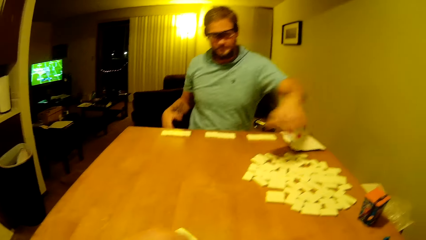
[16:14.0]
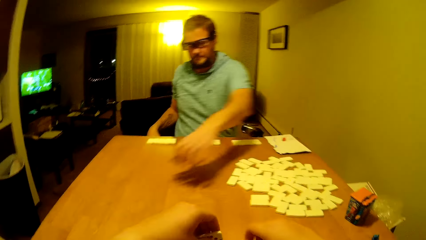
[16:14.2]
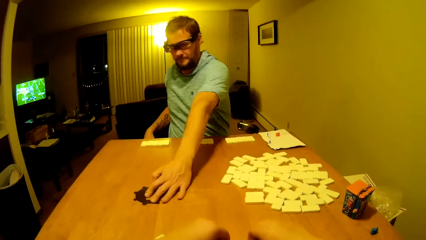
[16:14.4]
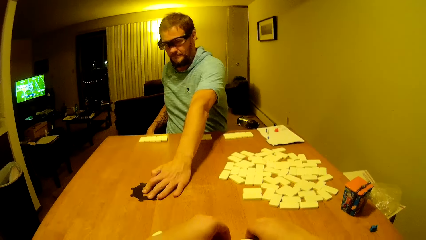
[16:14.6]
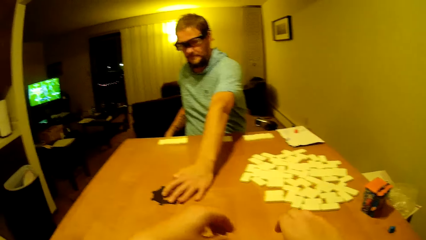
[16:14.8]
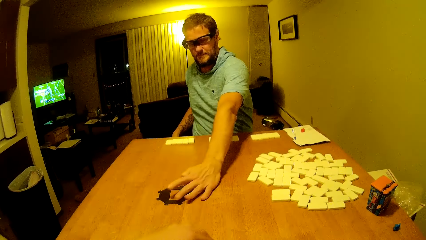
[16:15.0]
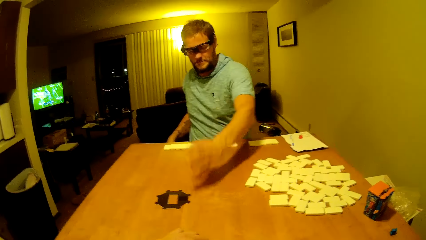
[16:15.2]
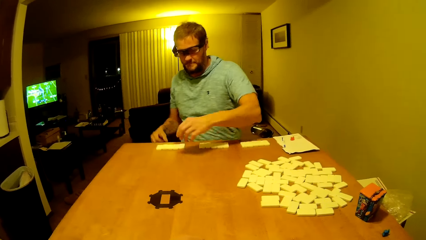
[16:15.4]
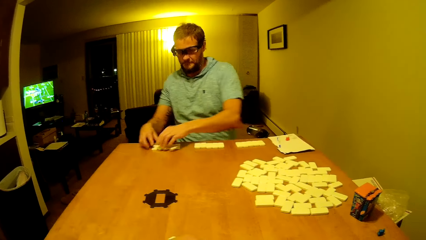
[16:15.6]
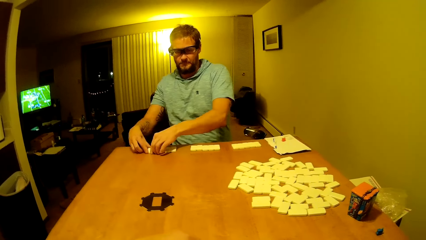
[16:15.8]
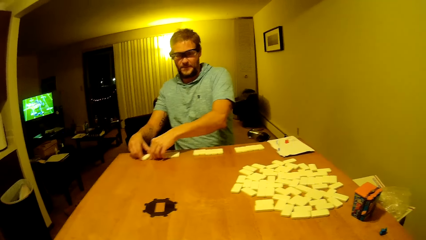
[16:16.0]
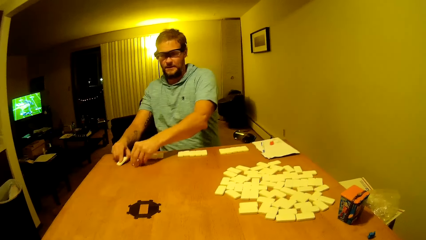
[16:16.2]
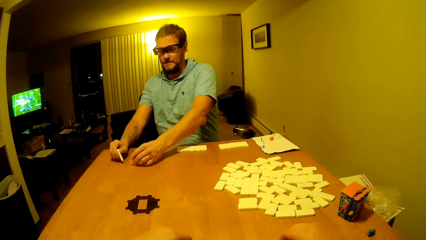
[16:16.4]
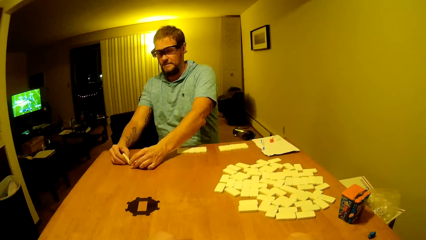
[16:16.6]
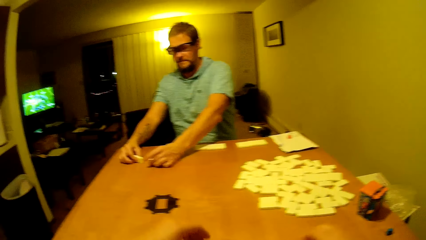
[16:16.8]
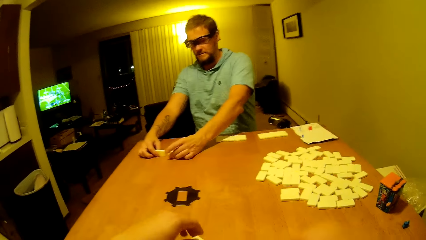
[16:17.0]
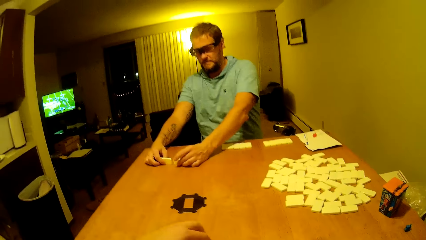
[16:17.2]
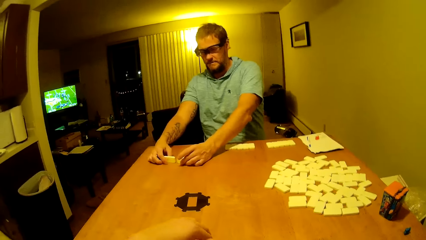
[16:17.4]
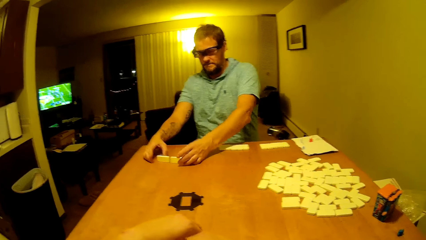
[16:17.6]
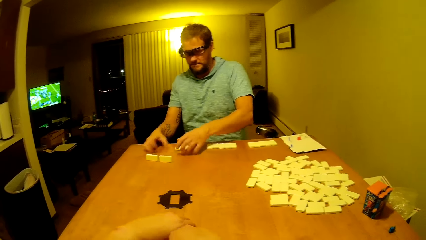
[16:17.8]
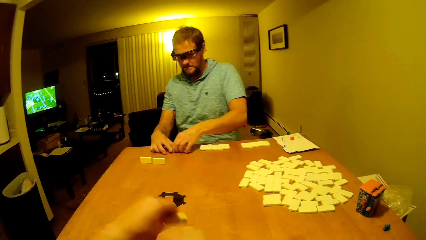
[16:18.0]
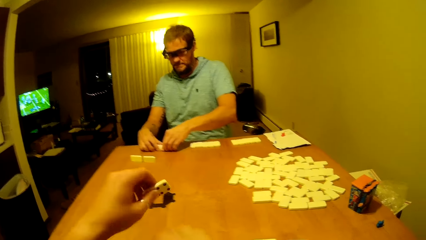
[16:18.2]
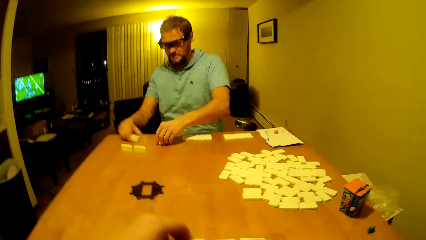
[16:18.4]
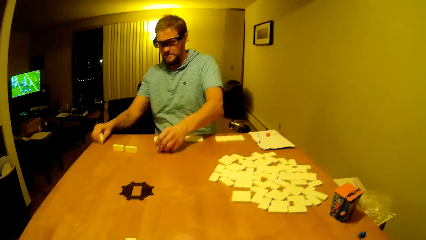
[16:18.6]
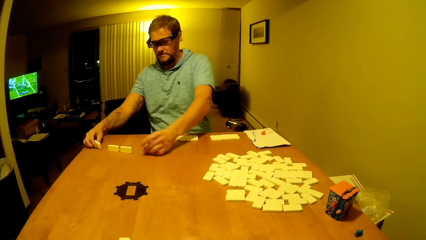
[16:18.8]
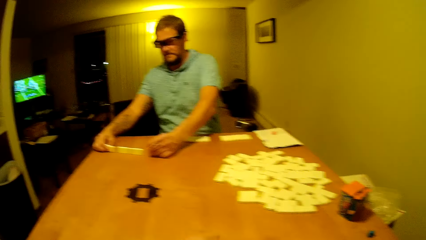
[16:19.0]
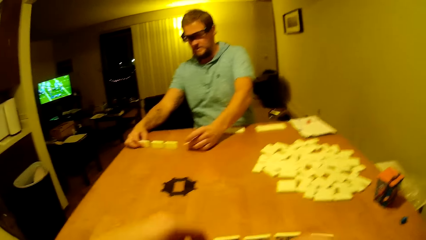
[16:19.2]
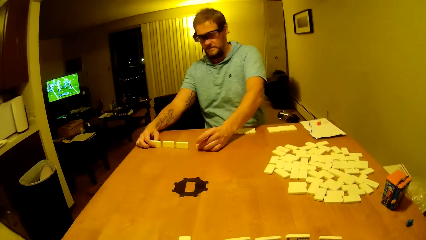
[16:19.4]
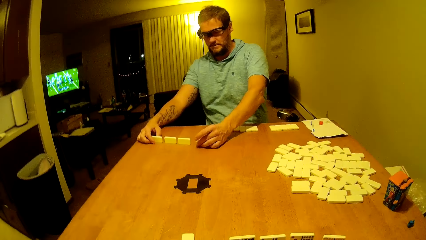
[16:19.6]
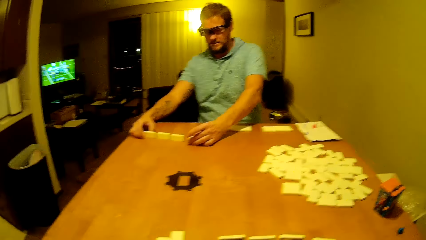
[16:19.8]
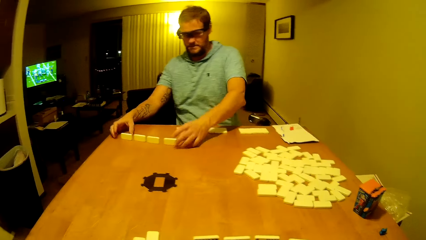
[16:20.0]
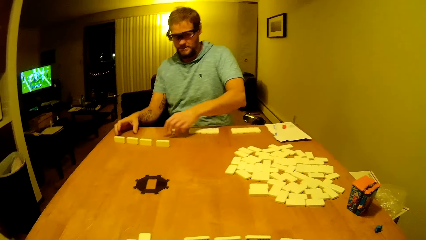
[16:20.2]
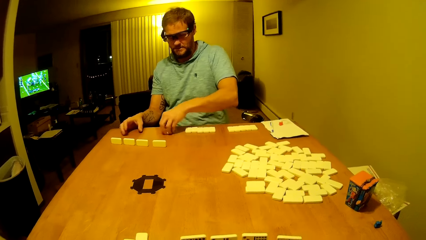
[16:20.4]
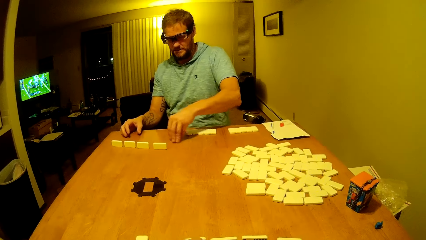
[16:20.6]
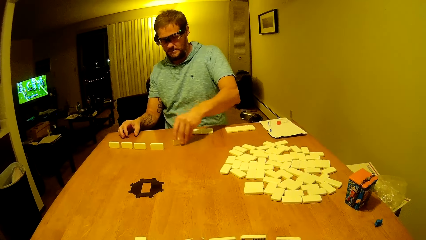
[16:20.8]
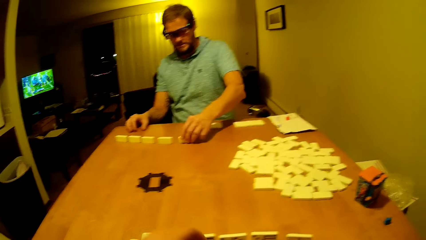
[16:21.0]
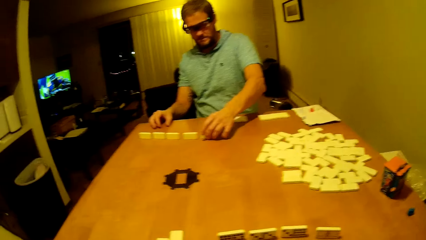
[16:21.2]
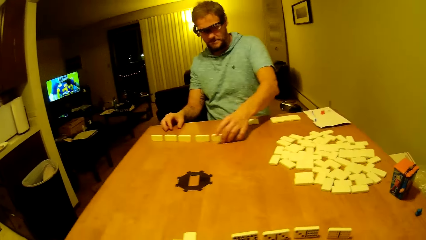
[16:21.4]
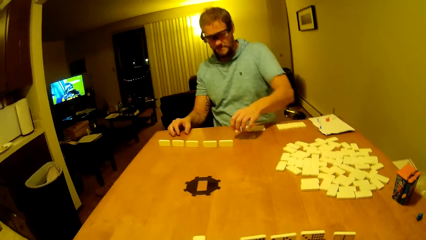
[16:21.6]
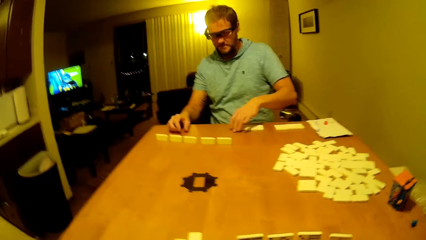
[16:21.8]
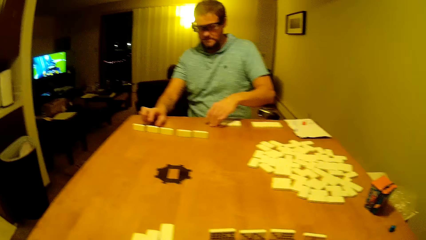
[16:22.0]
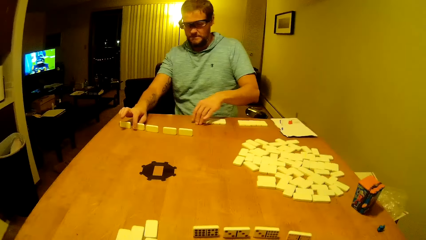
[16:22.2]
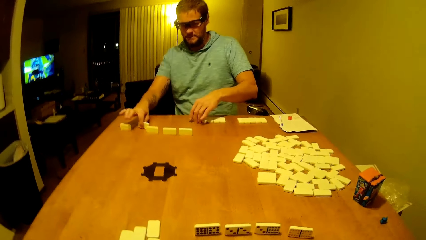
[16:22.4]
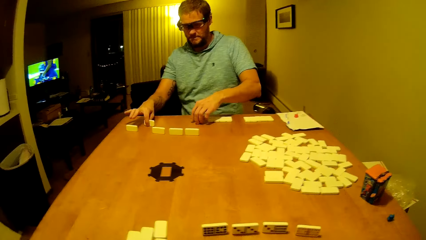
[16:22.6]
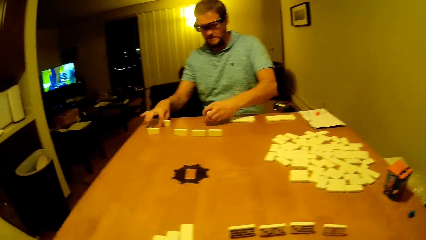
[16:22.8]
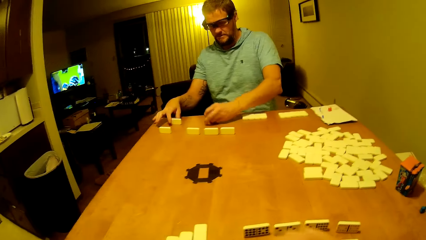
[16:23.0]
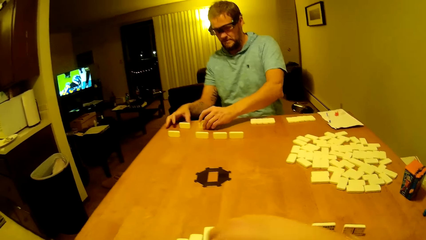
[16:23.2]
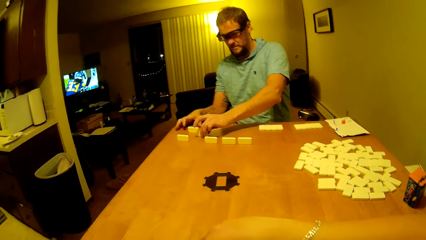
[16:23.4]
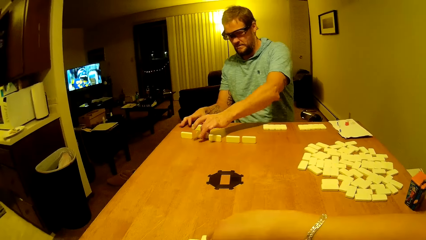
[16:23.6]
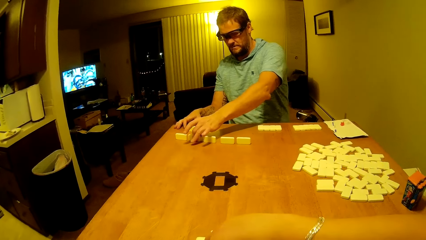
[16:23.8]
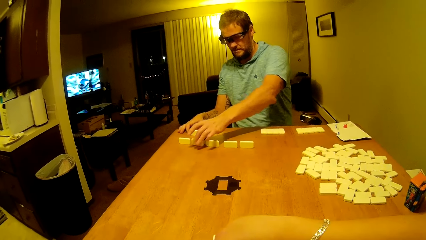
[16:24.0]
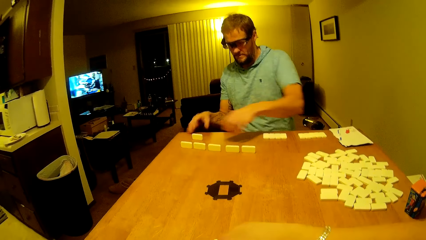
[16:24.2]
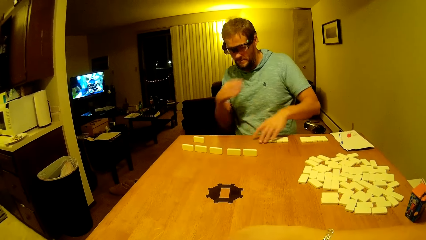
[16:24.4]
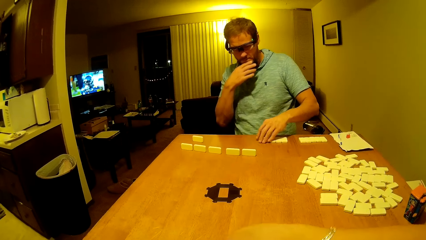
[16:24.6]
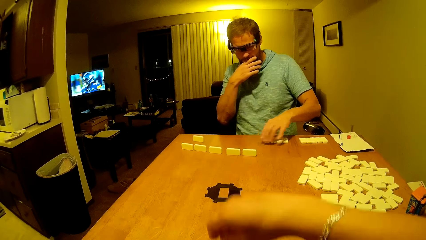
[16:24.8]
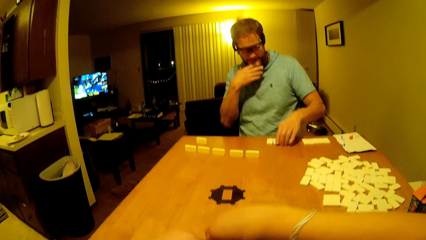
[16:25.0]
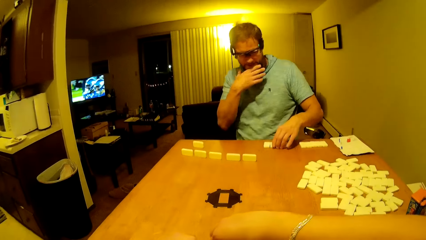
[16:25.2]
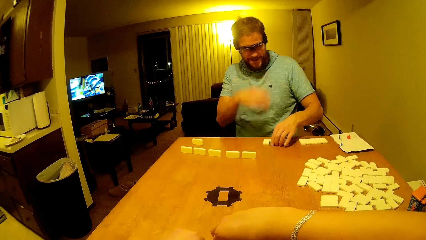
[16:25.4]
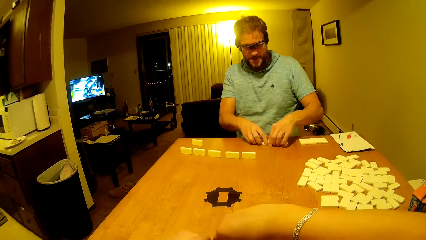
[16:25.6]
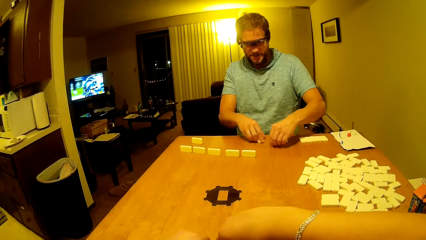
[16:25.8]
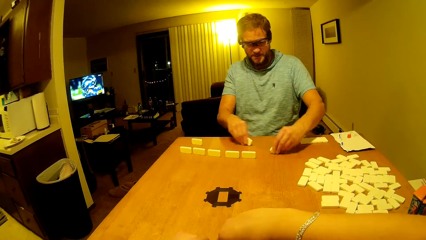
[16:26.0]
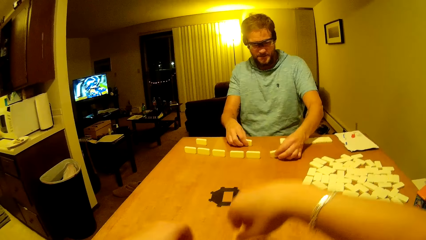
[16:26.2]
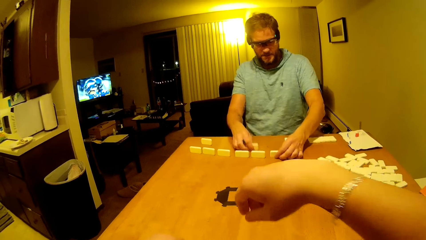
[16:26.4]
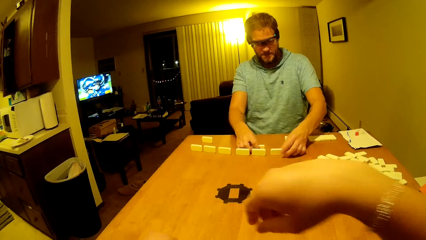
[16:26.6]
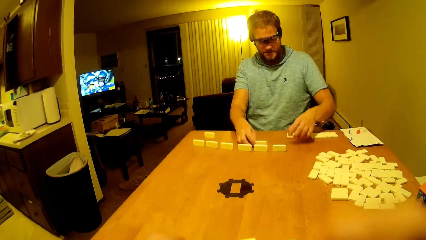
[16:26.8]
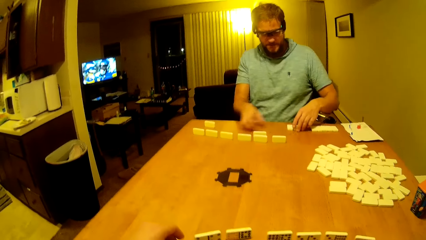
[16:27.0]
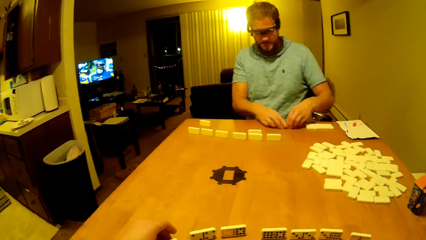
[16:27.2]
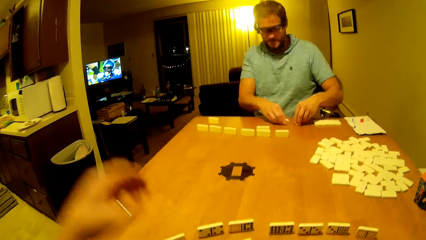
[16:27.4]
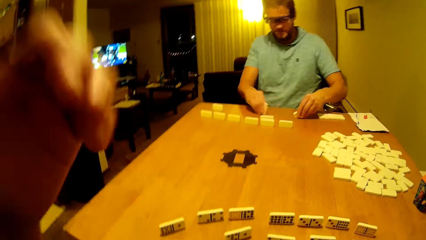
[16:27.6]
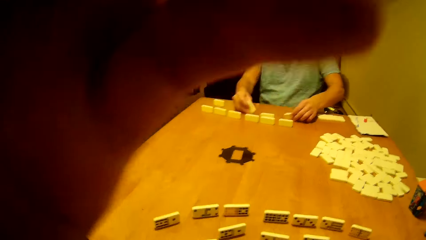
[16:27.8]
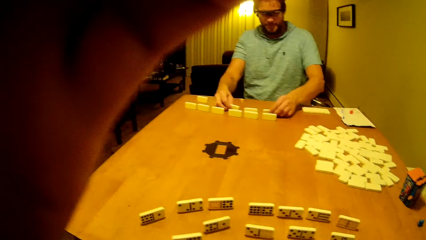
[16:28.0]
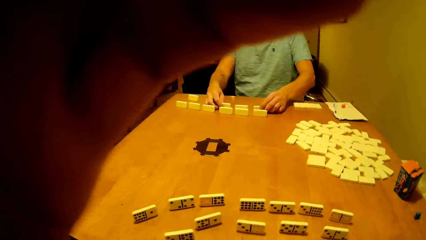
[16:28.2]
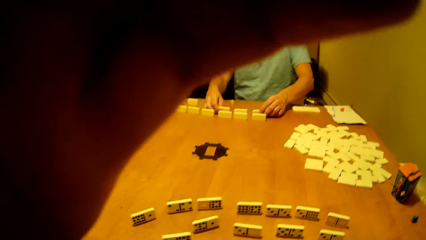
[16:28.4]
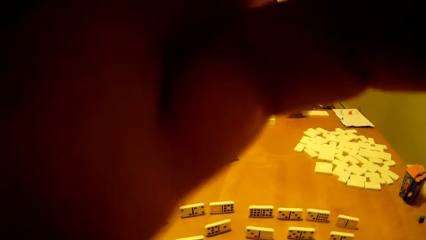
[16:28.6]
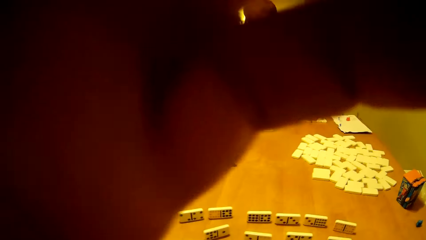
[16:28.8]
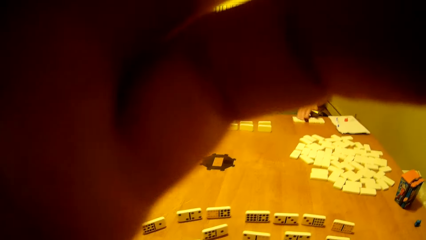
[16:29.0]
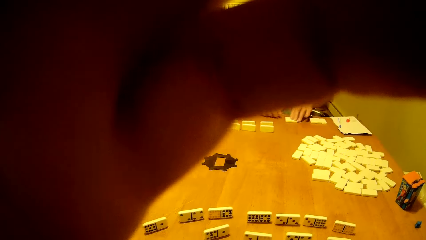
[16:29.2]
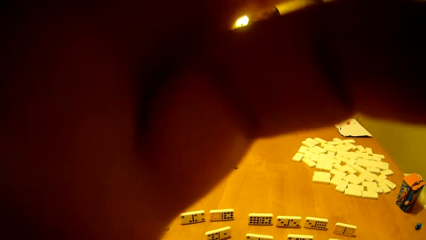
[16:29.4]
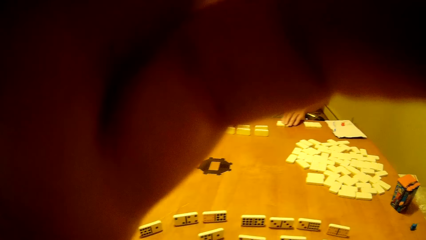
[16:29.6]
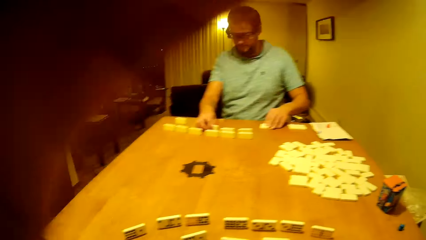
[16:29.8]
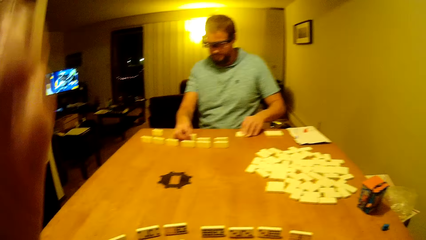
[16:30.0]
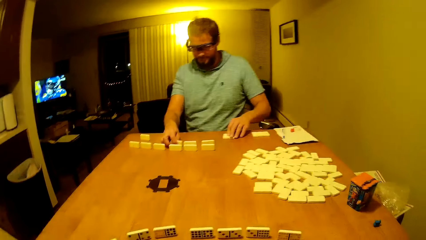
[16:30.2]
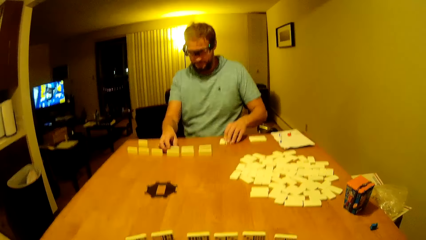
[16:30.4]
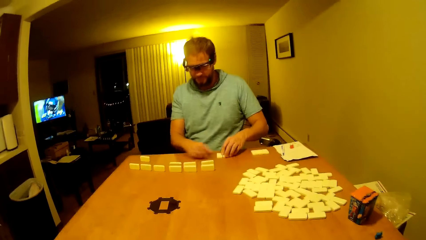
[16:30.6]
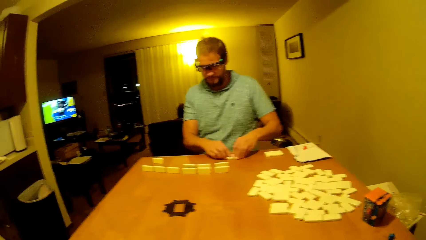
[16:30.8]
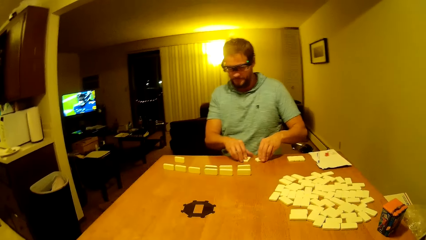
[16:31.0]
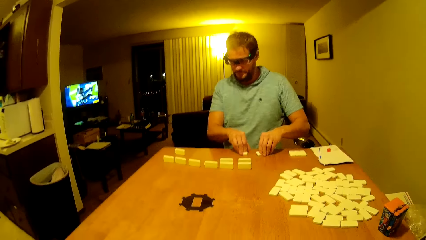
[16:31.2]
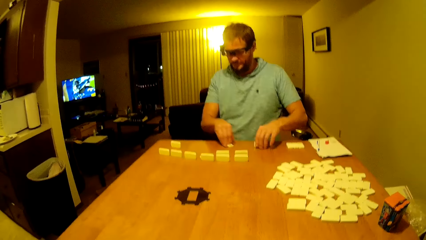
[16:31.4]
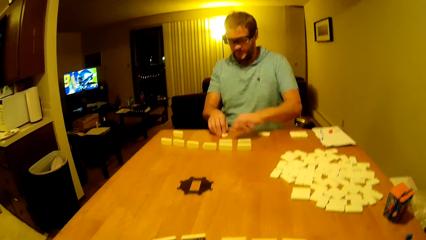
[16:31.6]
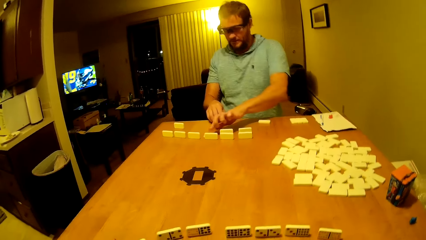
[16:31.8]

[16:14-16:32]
A man picks up an object. The man places the plastic on the table. The man arranges the pai gow tiles on the table. The camera wearer picks up the pai gow tile. They arrange the dice. The man arranges the pai gow tile on the table. The man touches the face. The man arranges the dice up. The camera wearer lifts a hand up.
